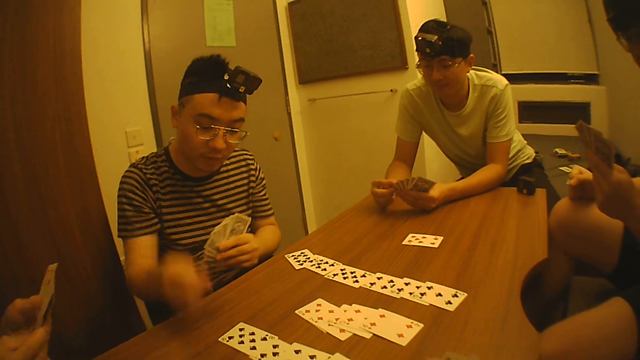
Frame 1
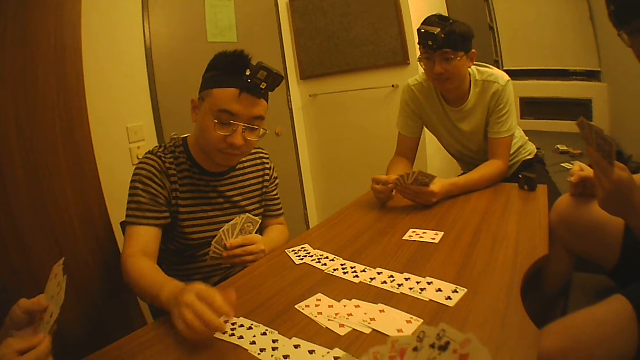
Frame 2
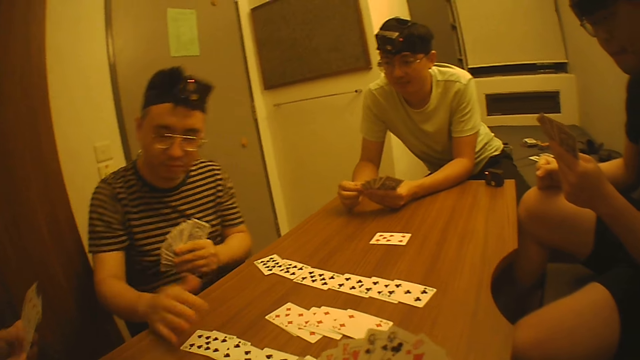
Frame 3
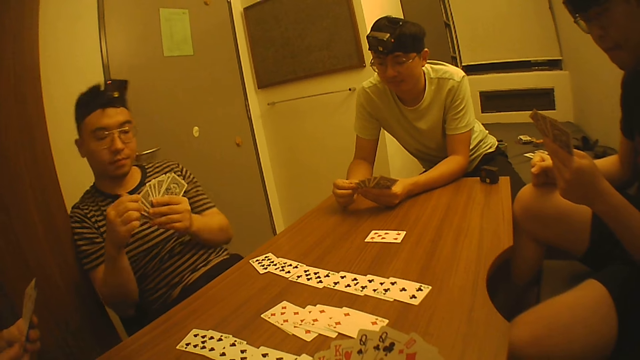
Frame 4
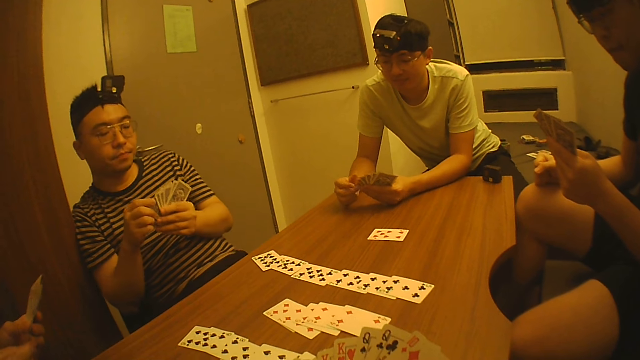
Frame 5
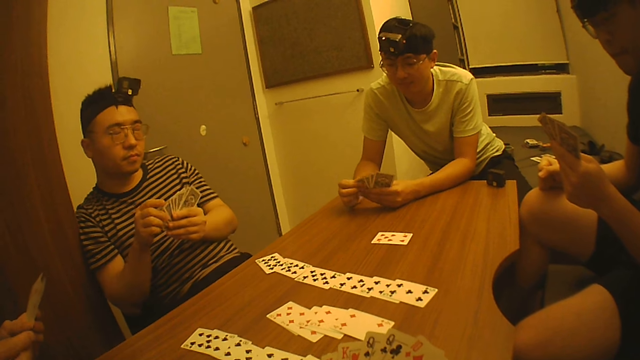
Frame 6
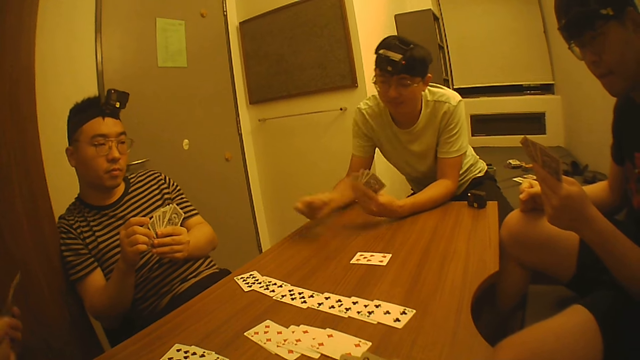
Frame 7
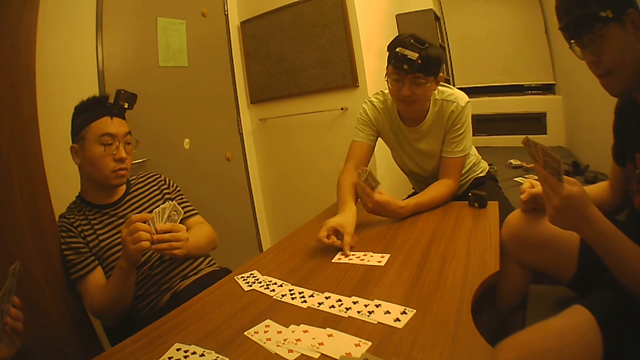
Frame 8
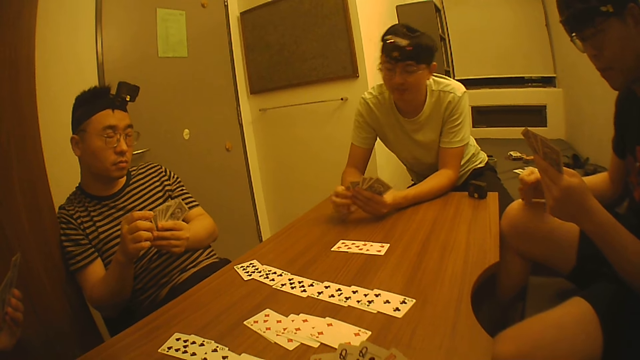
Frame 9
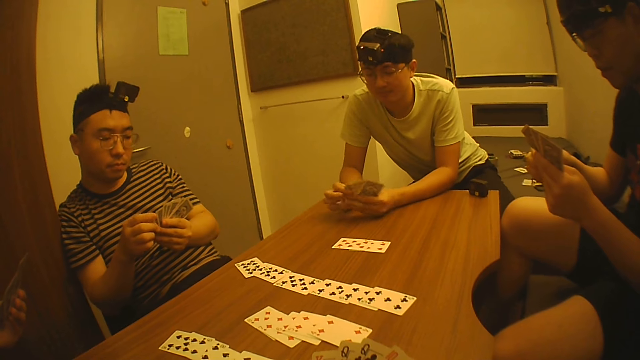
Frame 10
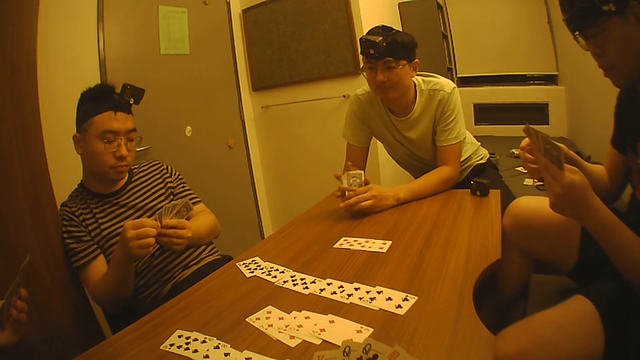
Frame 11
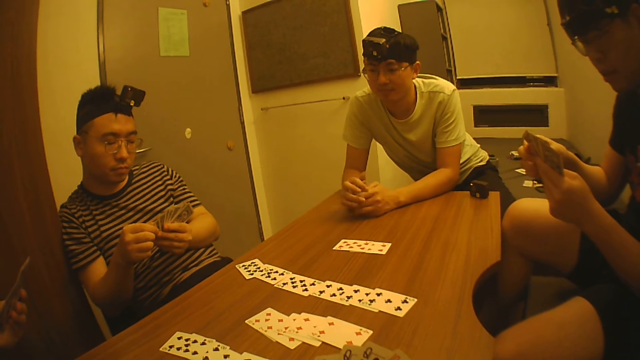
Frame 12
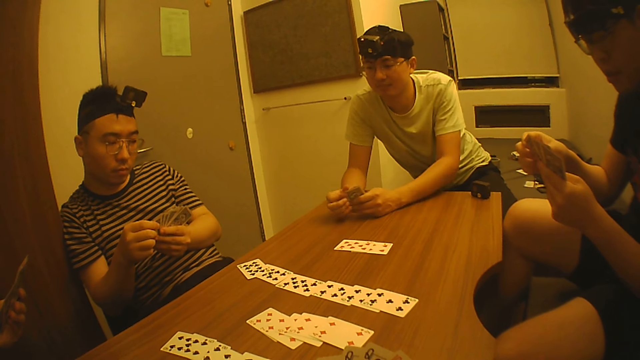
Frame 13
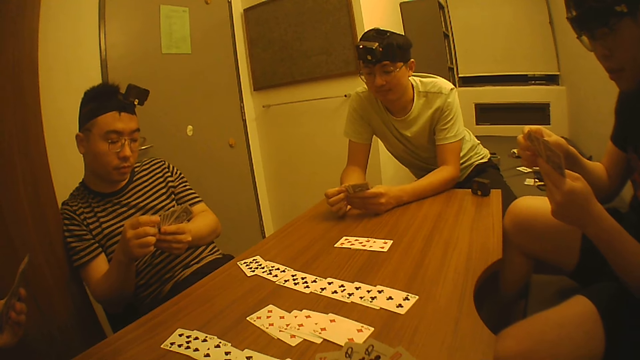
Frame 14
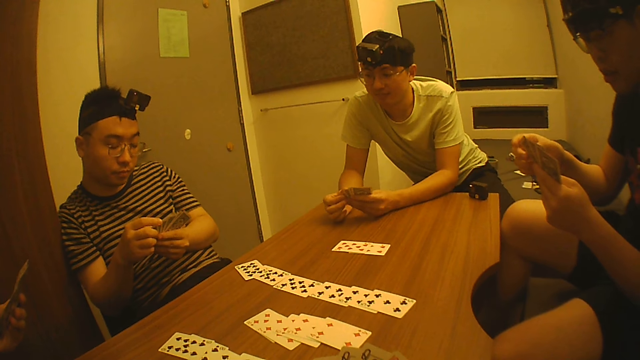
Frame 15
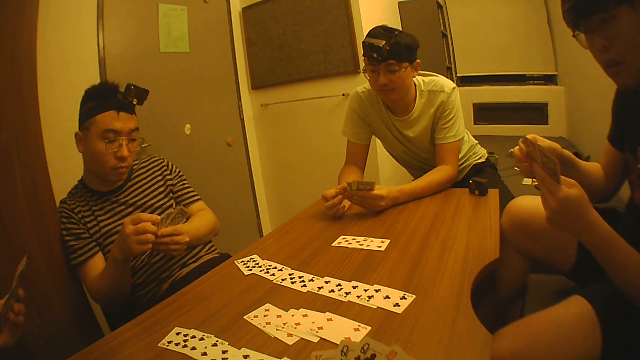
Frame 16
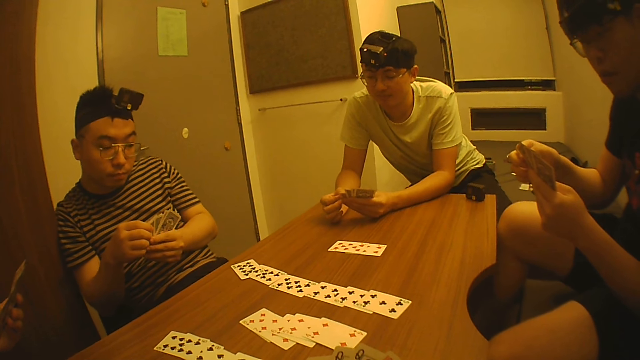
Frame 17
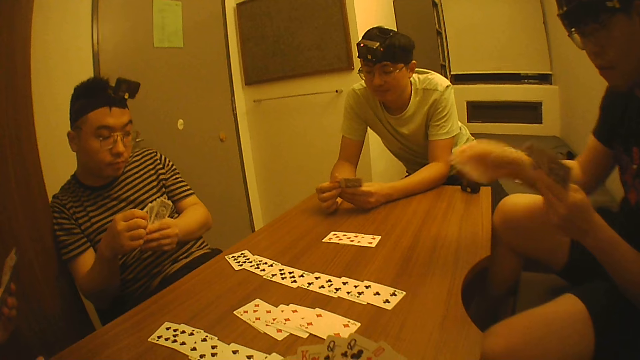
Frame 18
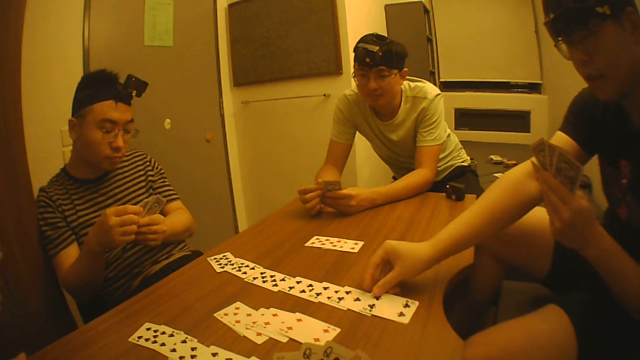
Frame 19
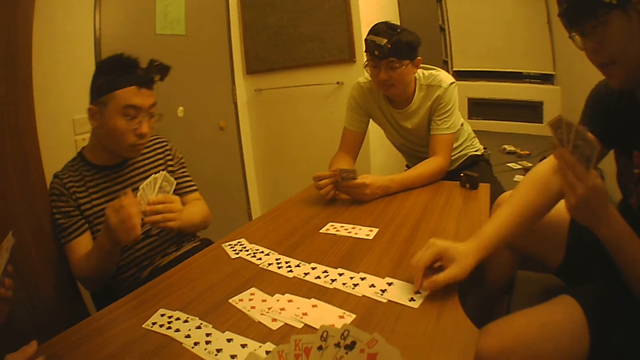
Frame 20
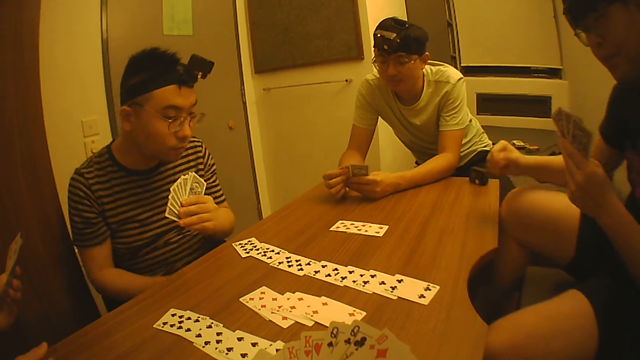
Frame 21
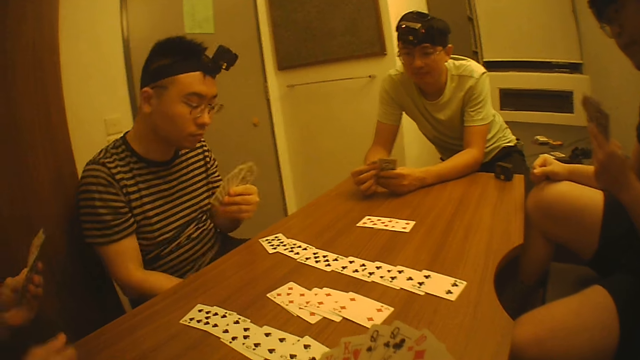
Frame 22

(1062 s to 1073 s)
A man puts a card on the table. Another man puts a card on the table. A third man puts a card on the table.

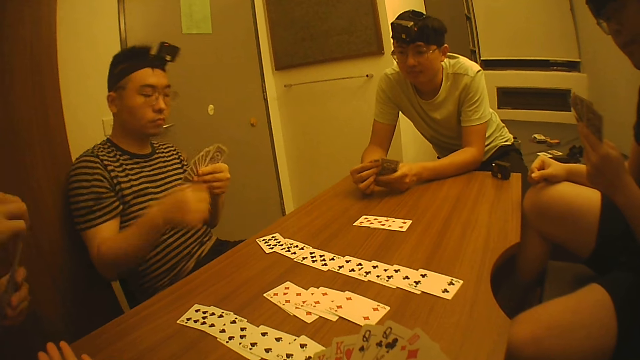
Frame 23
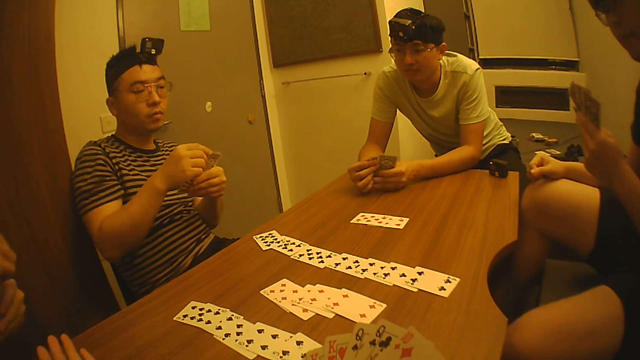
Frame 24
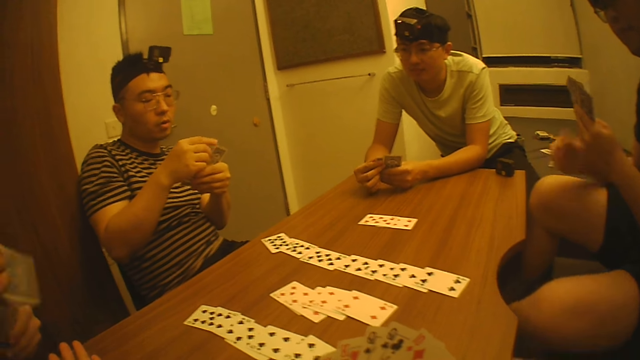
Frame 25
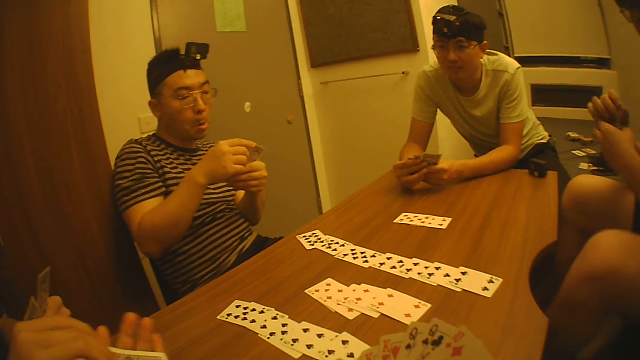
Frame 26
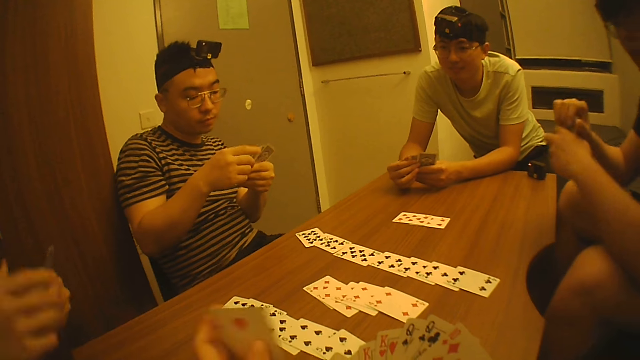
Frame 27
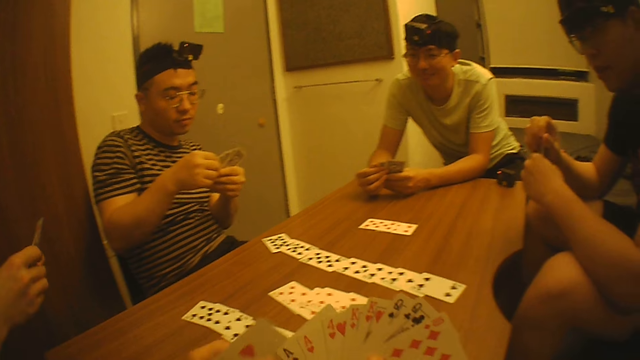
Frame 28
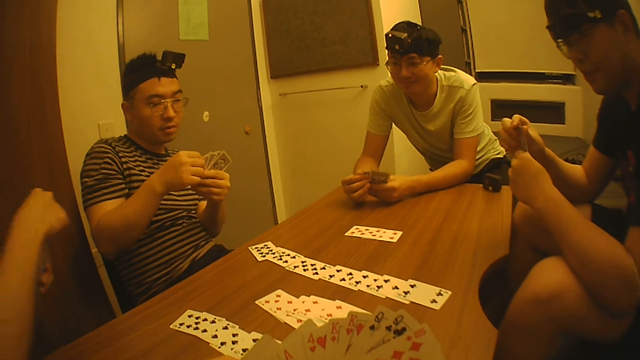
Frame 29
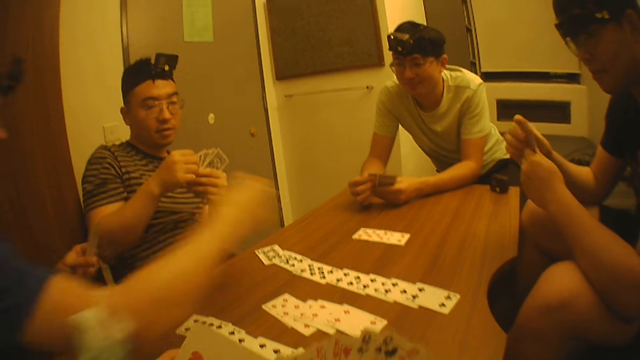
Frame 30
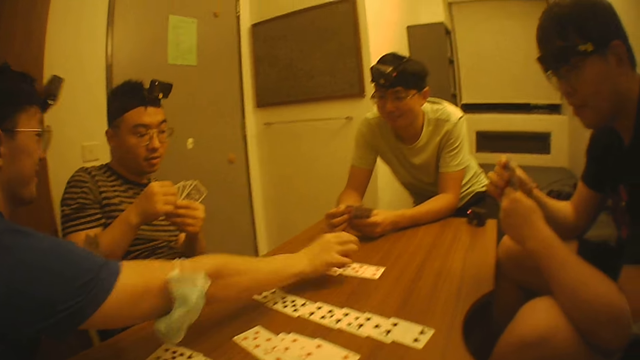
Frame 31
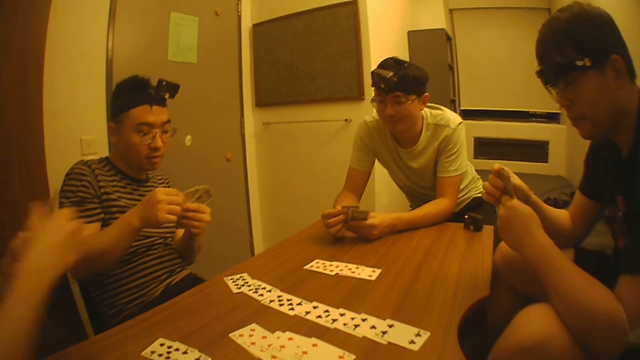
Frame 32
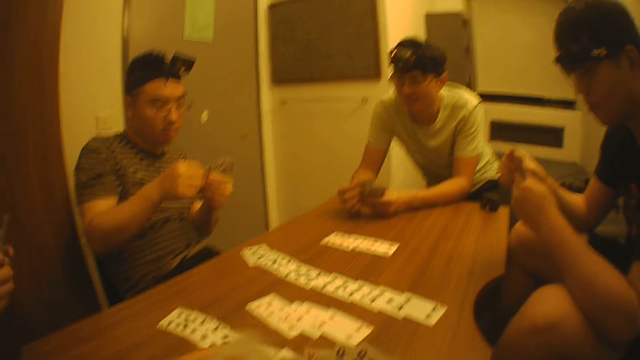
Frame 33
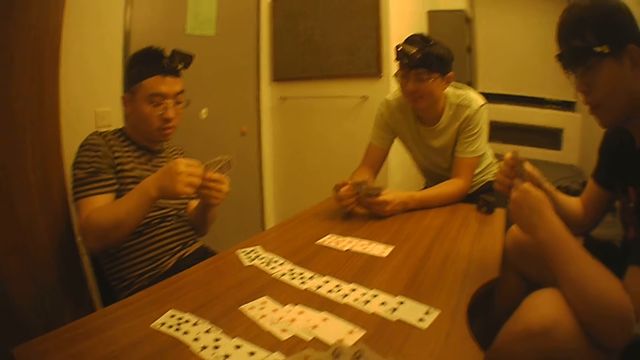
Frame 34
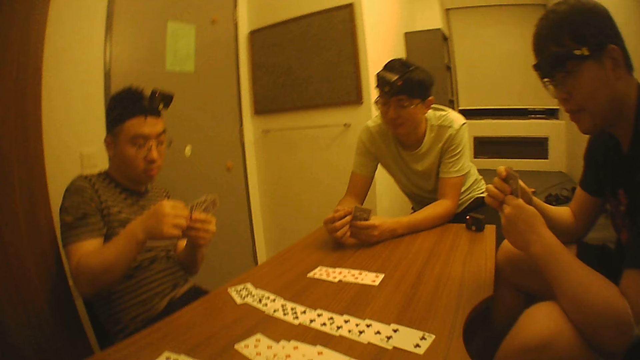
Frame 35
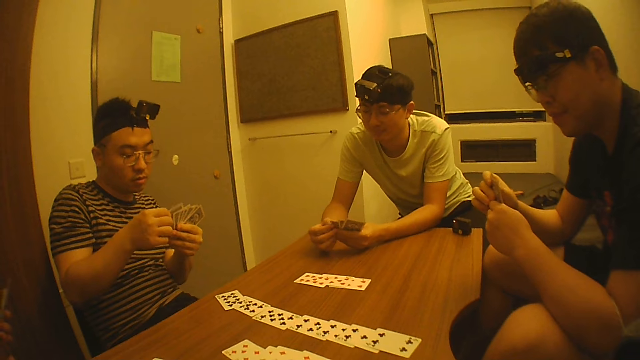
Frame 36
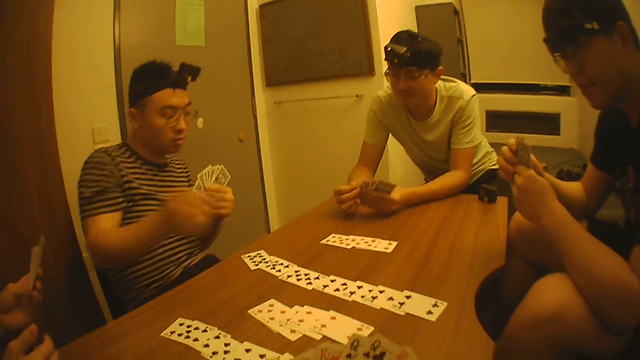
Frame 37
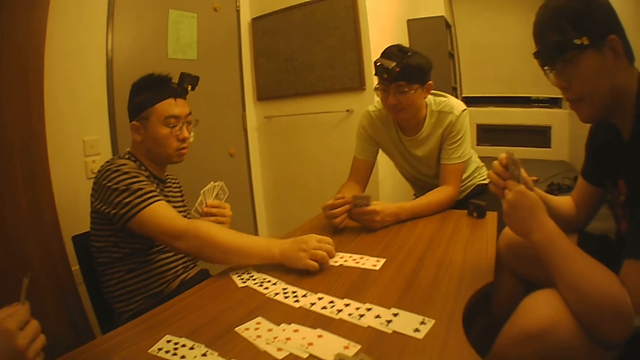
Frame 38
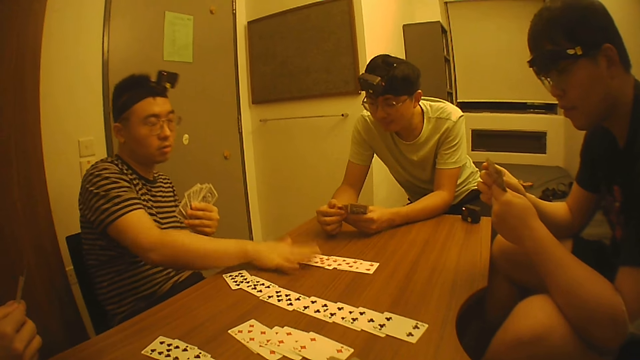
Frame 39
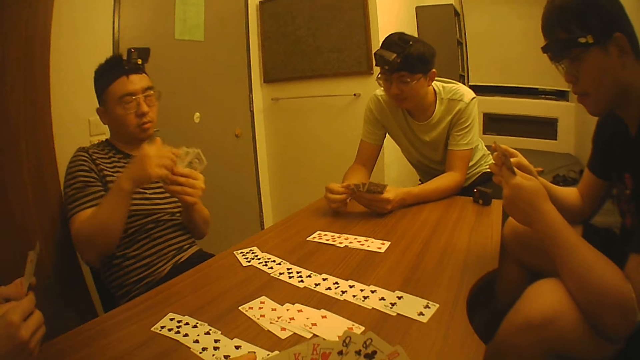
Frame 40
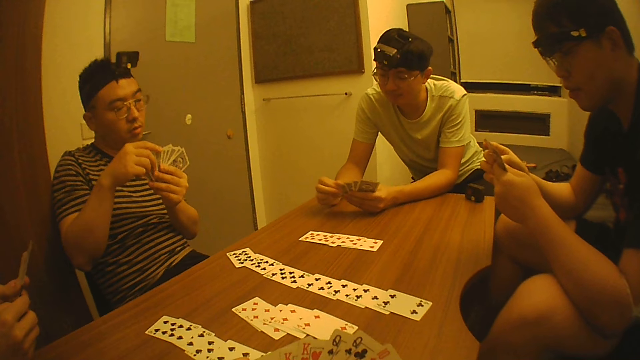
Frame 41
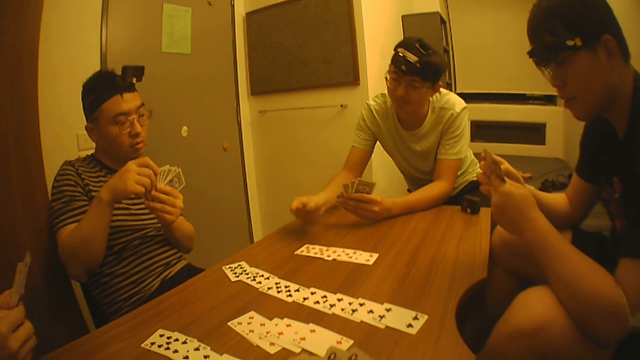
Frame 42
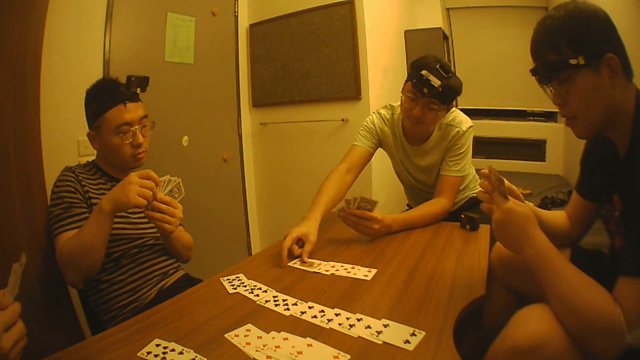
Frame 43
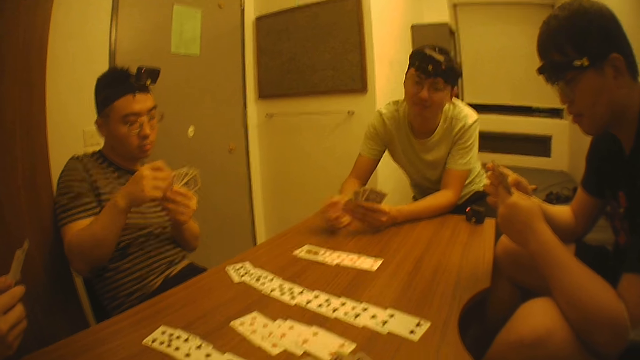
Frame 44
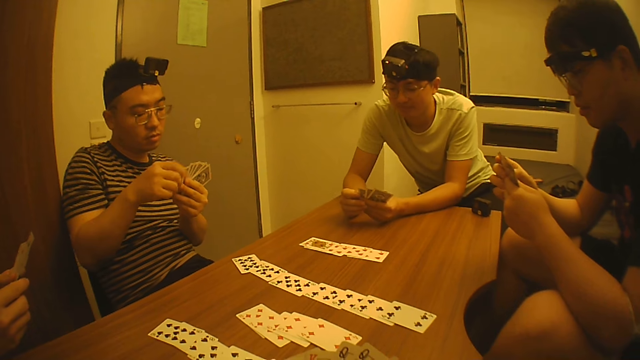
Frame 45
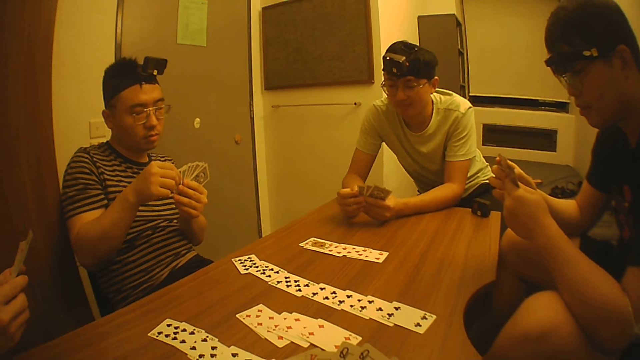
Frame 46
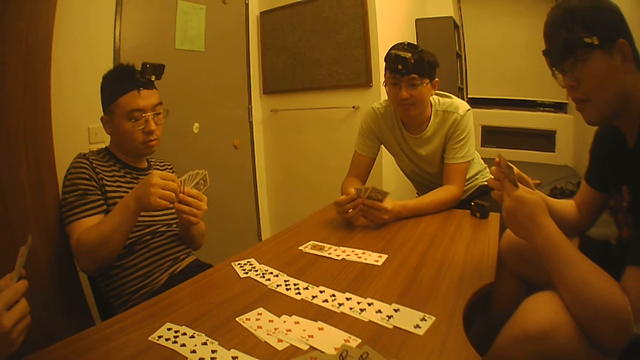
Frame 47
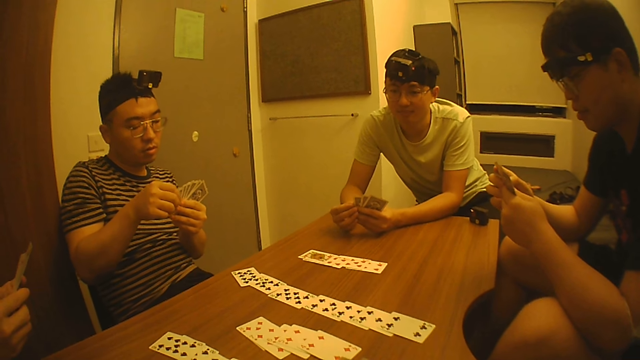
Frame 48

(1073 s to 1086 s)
The camera wearer receives another card from a man. He arranges the cards in his hands. The man puts a card on the table. Another man puts a card on the table. A third man puts a card on the table.
